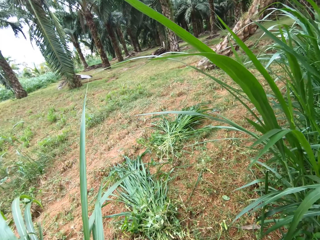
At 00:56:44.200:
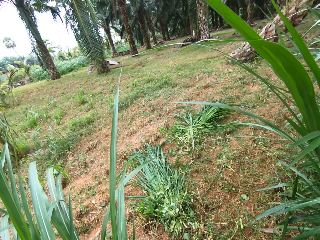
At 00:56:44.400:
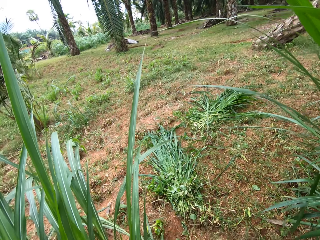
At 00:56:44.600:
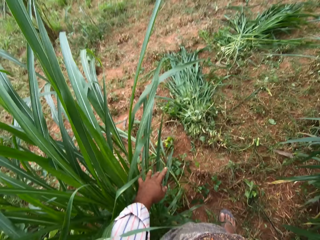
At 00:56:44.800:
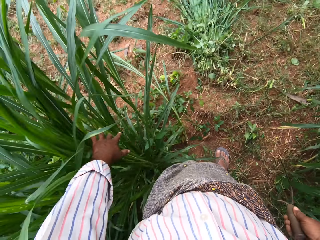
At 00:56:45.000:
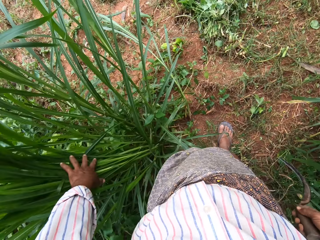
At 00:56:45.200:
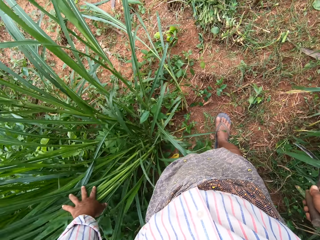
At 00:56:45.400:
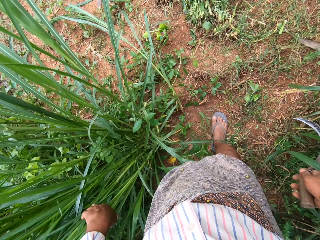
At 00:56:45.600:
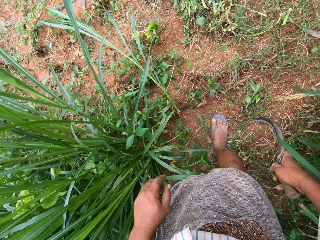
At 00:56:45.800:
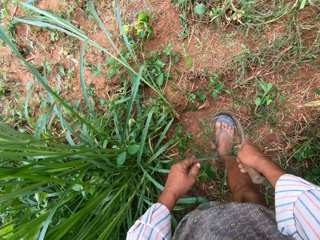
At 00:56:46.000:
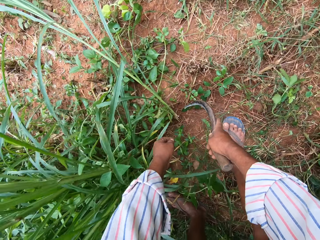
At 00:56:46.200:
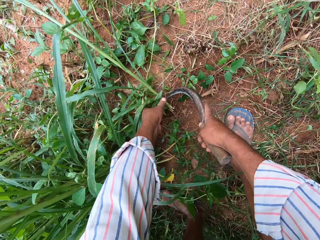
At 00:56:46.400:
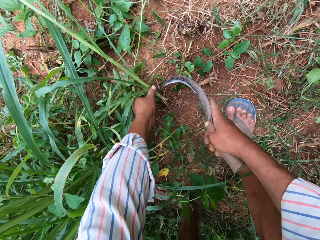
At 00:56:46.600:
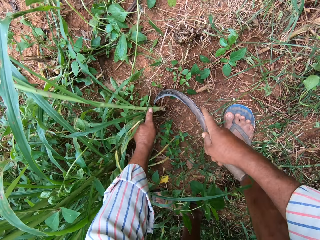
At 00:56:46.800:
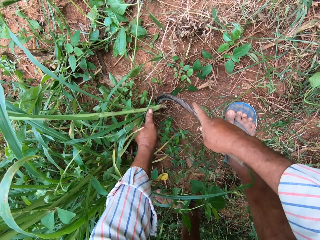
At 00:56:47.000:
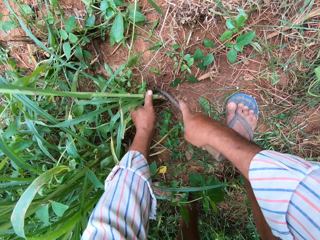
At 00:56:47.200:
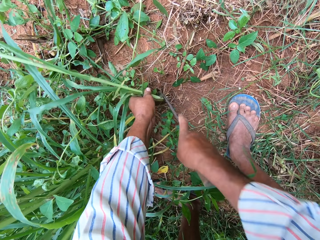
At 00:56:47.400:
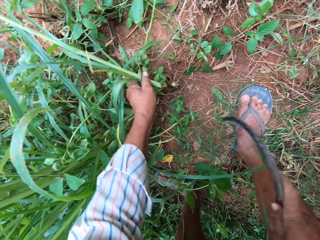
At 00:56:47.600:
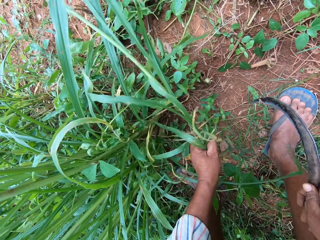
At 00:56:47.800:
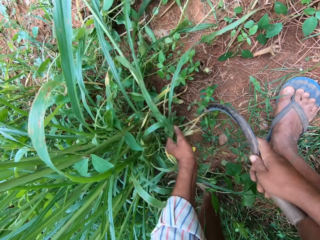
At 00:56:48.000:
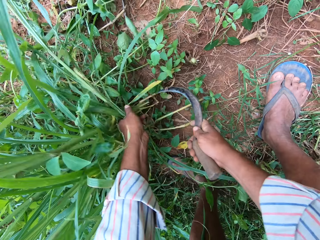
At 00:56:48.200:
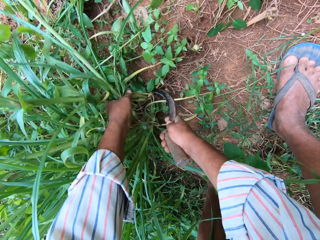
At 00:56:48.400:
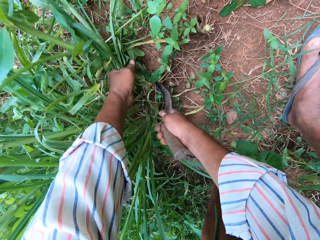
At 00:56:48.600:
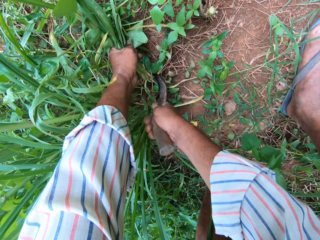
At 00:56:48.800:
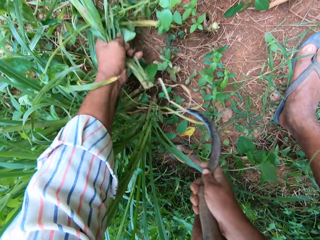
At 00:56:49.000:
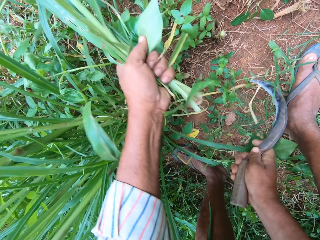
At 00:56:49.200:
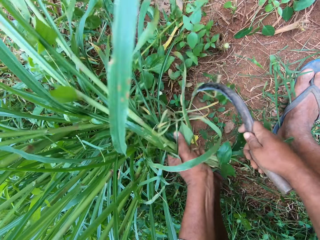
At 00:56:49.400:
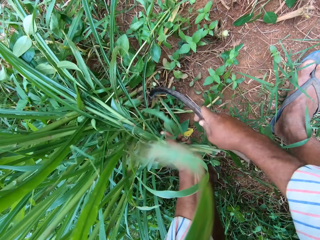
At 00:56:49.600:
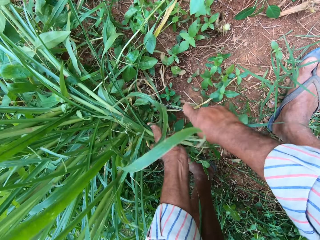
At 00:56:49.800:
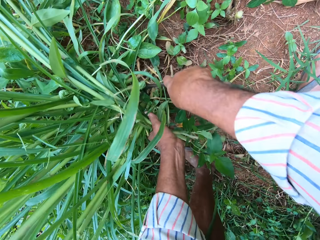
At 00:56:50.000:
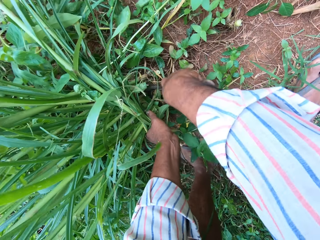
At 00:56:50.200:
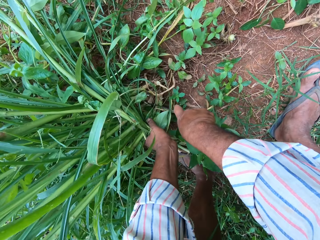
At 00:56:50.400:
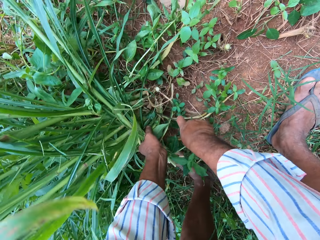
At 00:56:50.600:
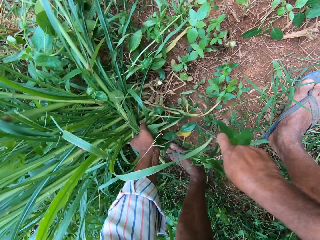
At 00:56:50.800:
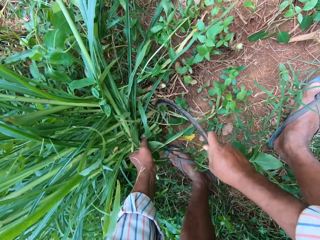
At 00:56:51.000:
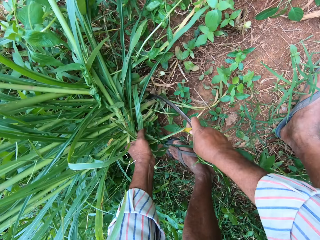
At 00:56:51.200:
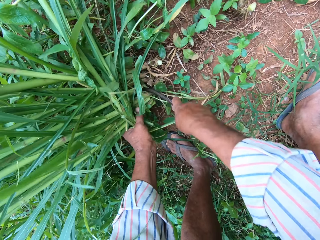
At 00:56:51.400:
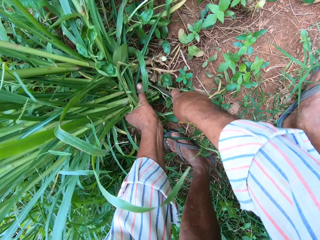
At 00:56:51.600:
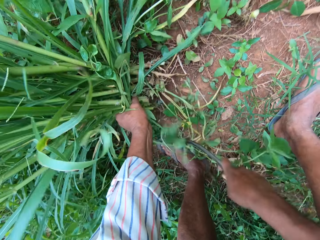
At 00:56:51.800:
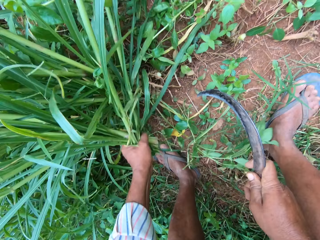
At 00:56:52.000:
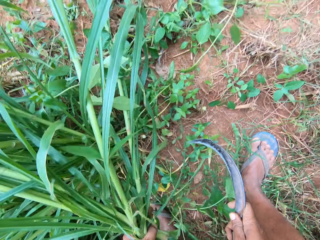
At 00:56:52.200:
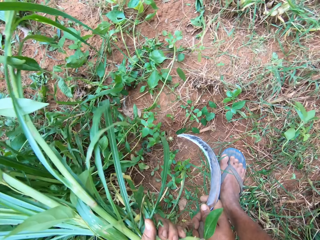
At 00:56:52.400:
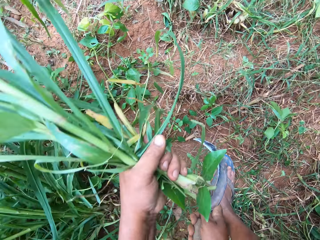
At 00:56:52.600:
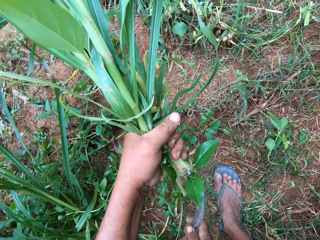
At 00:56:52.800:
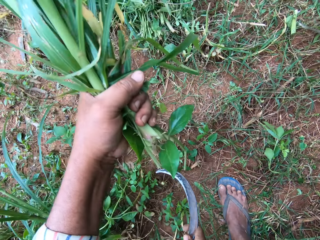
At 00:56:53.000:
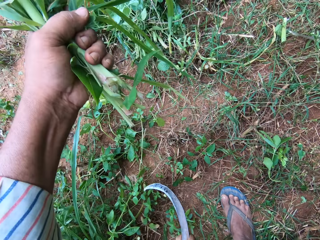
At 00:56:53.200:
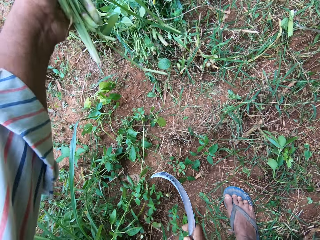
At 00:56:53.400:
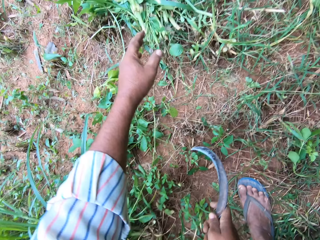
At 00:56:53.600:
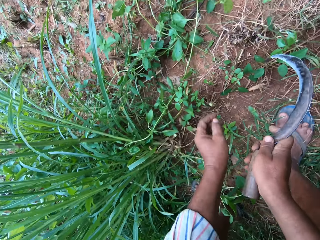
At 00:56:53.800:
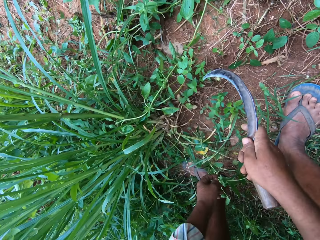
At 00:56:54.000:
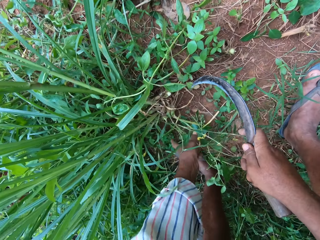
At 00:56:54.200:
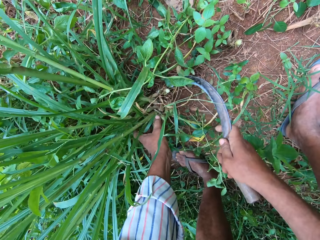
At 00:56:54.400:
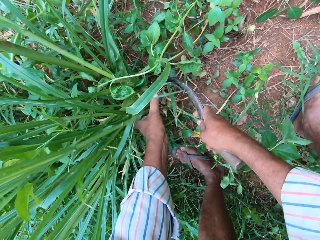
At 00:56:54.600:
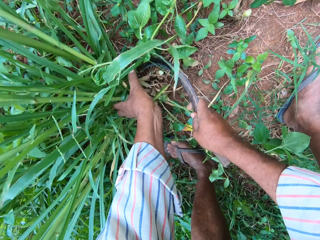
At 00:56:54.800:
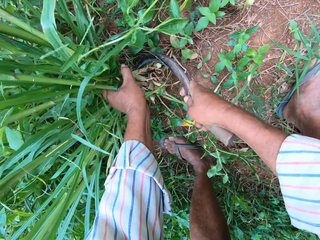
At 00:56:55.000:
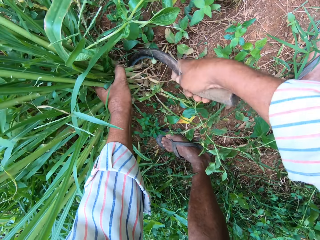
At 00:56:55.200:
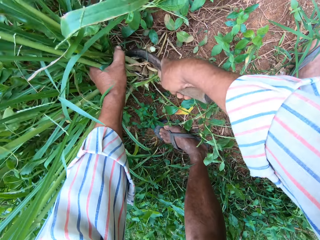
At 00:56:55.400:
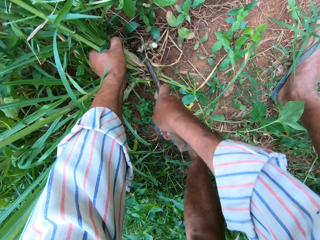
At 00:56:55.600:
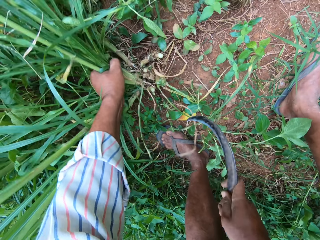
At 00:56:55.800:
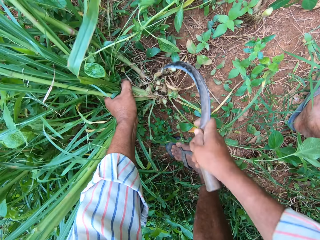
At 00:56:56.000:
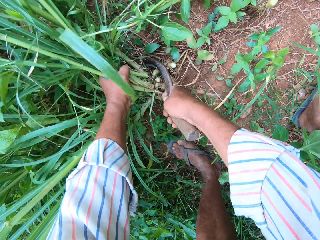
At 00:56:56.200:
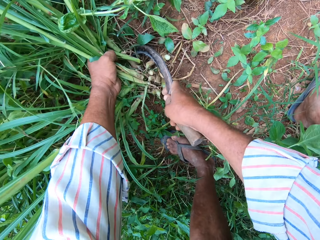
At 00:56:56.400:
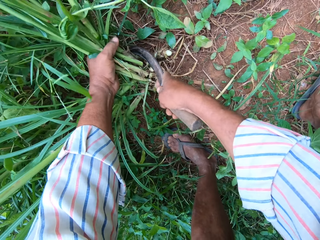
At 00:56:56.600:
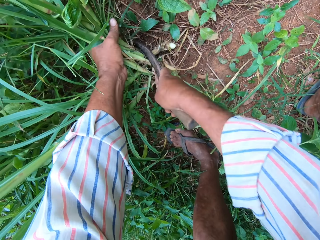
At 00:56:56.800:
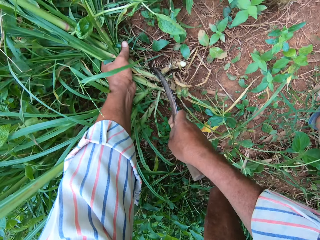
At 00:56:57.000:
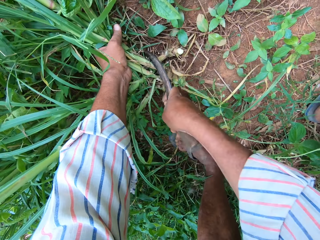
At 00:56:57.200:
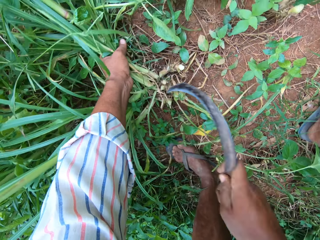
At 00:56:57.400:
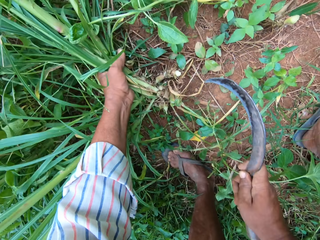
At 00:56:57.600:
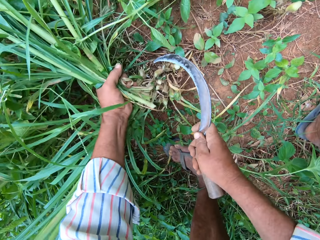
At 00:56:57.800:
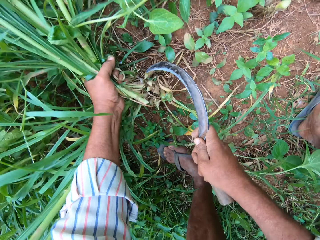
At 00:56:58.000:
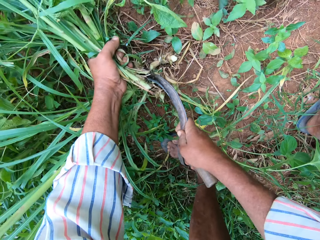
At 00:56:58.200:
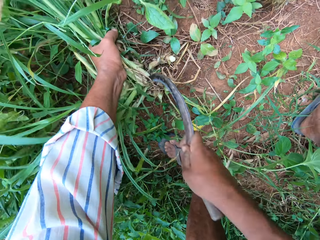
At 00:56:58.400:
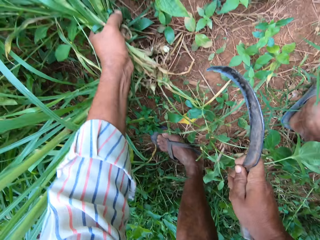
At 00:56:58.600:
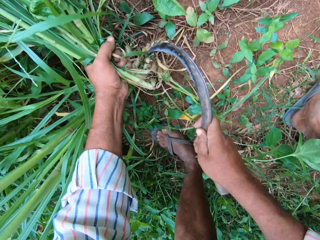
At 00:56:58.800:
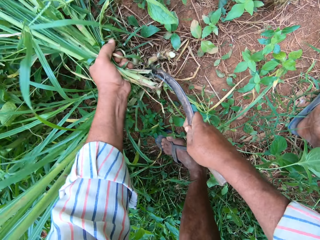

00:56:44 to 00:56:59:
The camera wearer moves aside grasses in the farm with his left hand. He bends down. He cuts the grasses into his hand on the farm with the hand sickle. He drops the grasses on the ground with other grasses. He cuts the grasses into his hand on the farm with the hand sickle.

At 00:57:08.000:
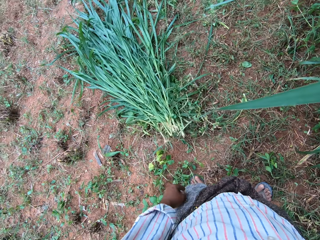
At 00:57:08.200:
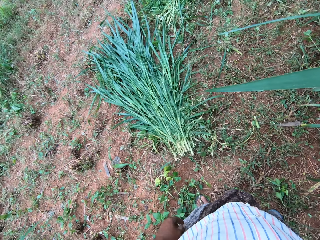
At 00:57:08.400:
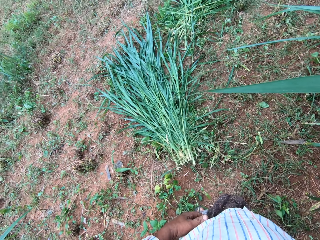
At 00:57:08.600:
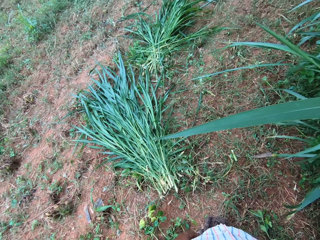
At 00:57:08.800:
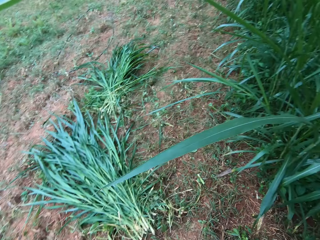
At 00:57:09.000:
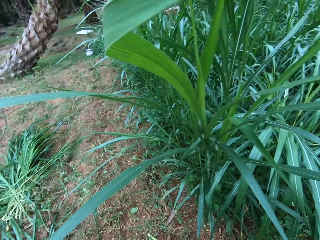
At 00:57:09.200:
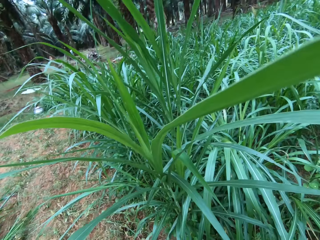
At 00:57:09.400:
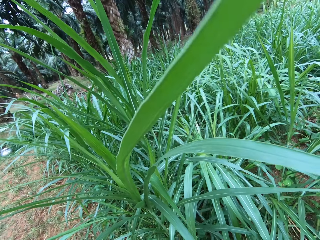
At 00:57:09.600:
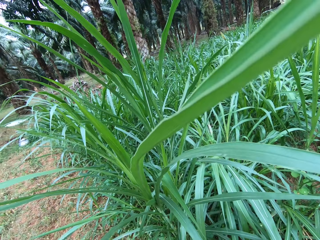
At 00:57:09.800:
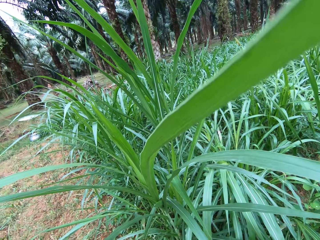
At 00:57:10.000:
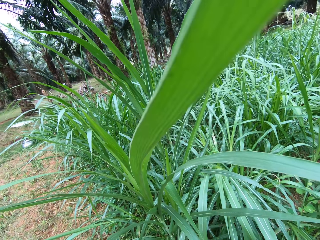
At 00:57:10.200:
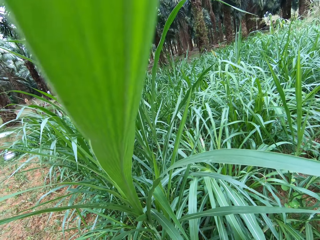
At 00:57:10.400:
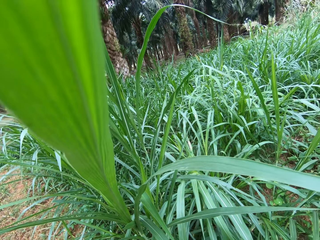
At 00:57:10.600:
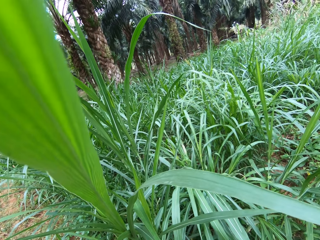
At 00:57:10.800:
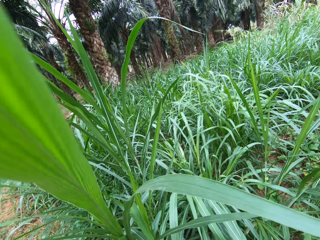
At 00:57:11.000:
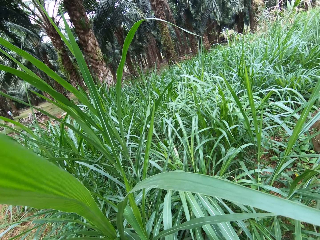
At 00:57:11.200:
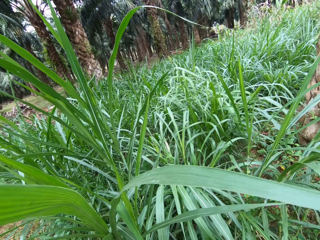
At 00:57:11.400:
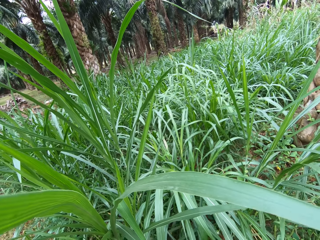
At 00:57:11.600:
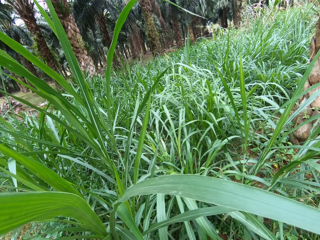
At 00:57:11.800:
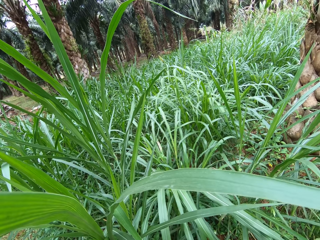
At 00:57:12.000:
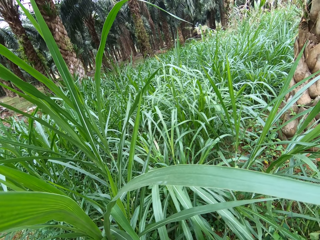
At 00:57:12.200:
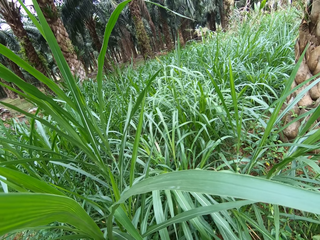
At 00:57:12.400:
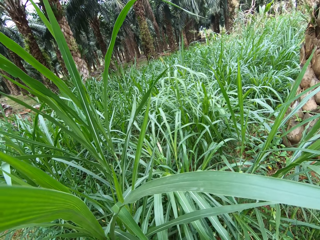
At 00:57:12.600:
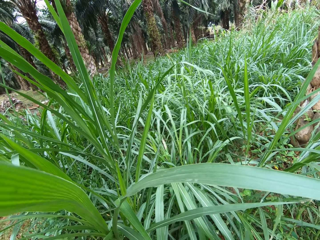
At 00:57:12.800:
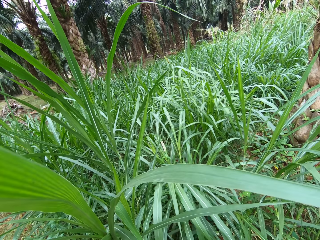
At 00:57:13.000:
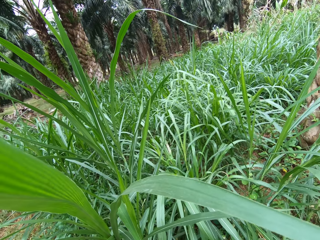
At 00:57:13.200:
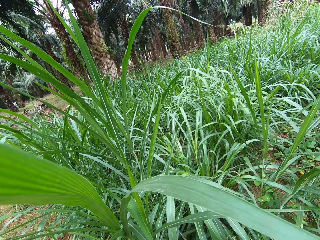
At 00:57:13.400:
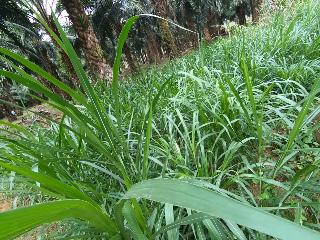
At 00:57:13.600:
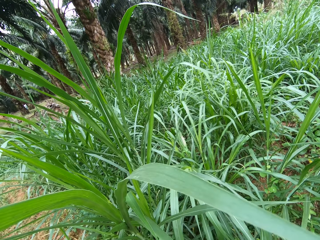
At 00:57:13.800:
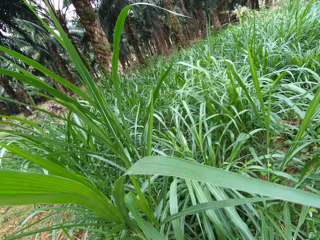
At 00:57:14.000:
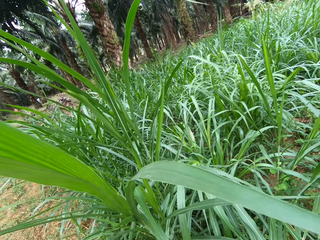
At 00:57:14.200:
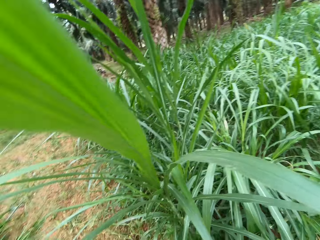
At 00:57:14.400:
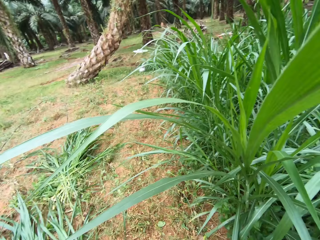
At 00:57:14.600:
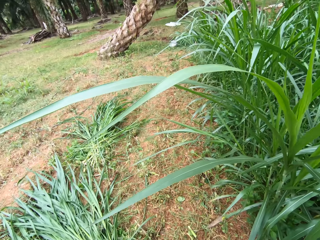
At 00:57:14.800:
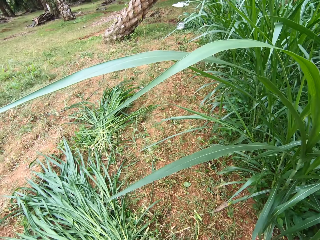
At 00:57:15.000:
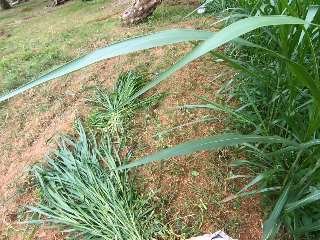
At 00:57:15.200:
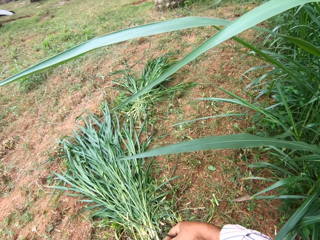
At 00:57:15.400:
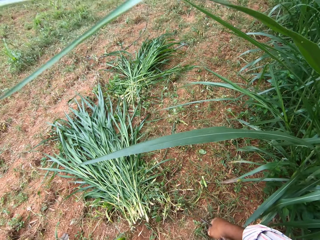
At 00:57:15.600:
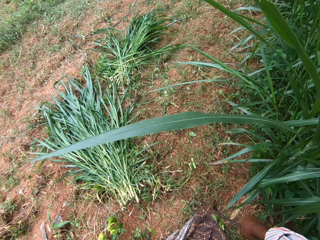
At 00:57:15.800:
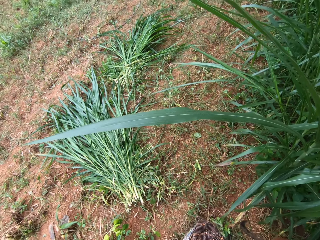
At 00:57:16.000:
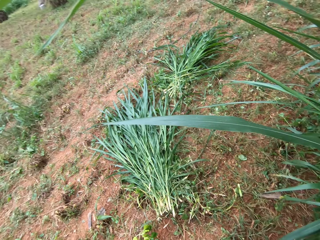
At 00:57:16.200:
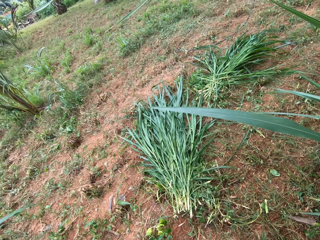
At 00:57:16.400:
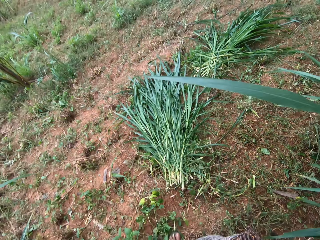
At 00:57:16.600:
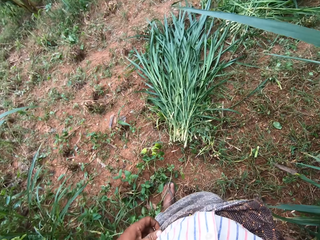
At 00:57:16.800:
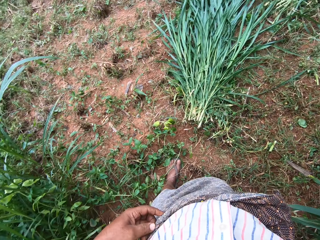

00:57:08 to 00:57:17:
The camera wearer drops the grasses on the ground with other grasses. They look around.
